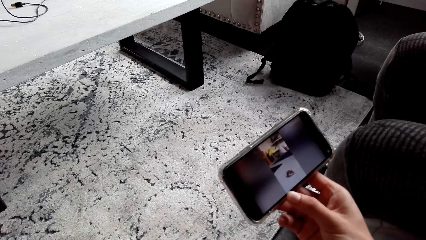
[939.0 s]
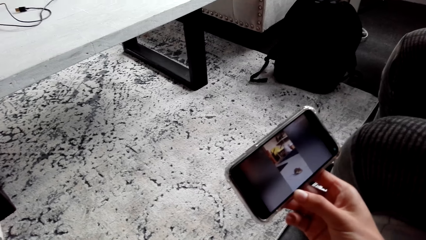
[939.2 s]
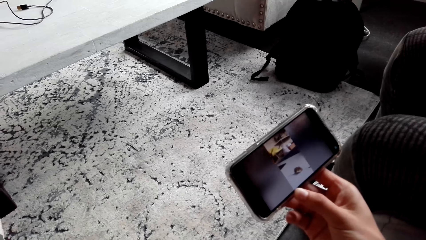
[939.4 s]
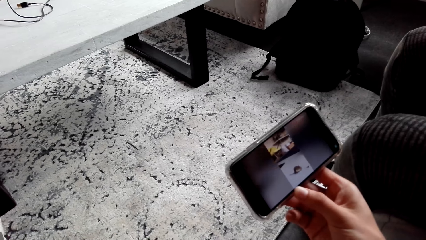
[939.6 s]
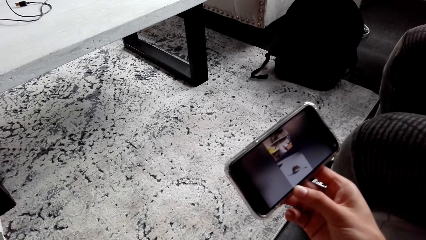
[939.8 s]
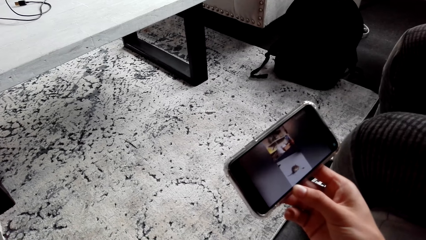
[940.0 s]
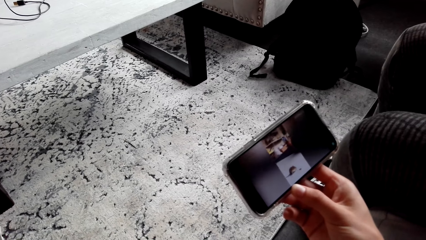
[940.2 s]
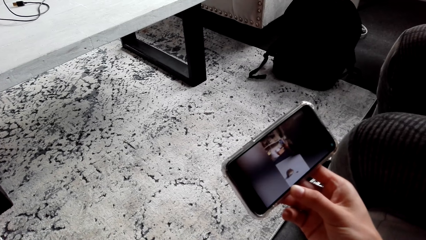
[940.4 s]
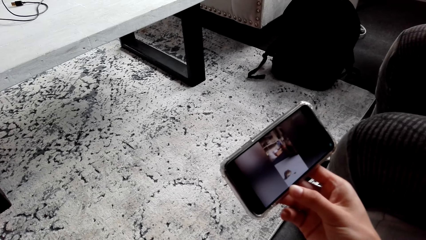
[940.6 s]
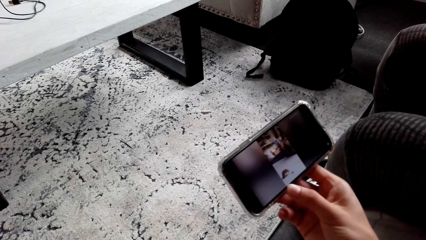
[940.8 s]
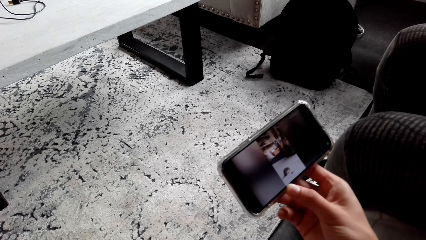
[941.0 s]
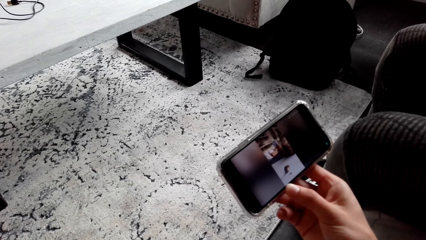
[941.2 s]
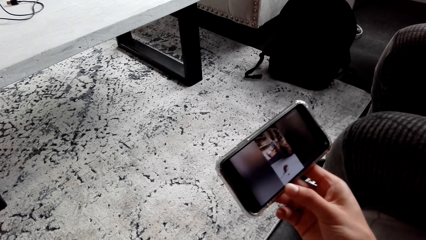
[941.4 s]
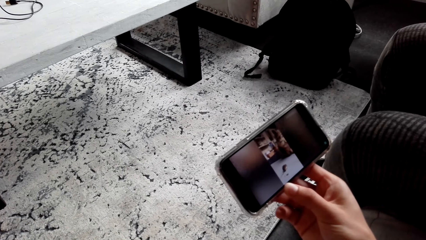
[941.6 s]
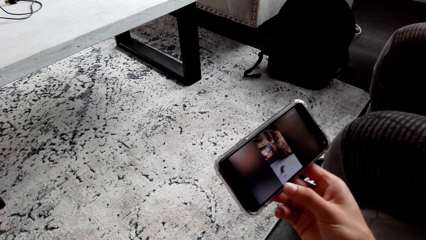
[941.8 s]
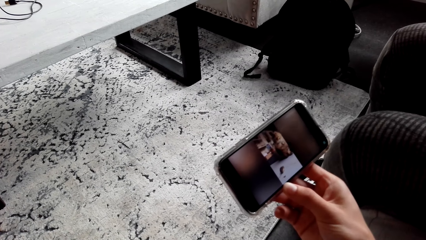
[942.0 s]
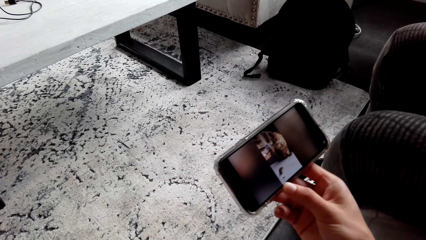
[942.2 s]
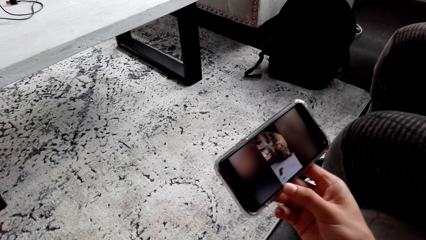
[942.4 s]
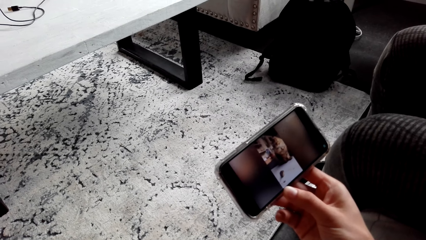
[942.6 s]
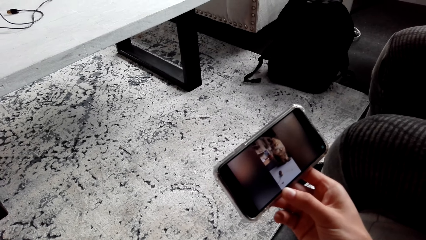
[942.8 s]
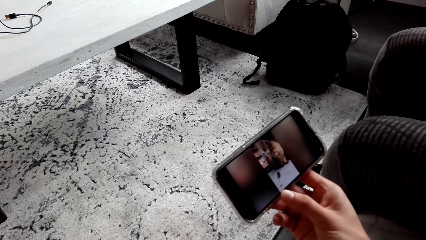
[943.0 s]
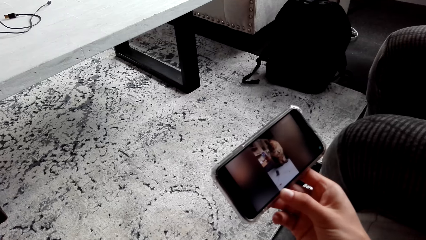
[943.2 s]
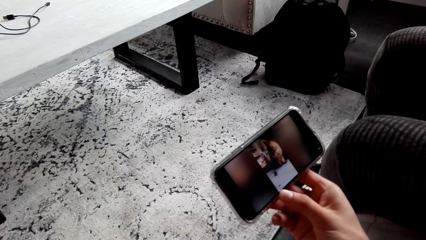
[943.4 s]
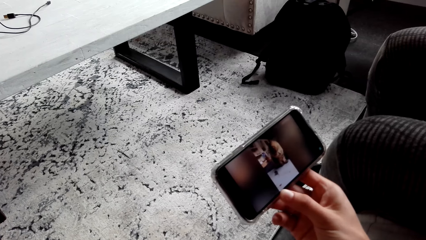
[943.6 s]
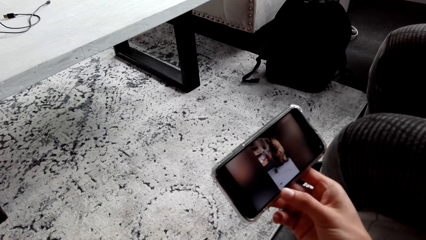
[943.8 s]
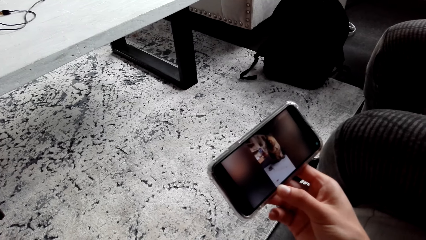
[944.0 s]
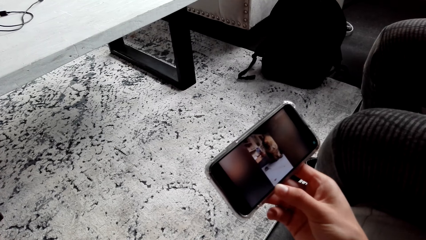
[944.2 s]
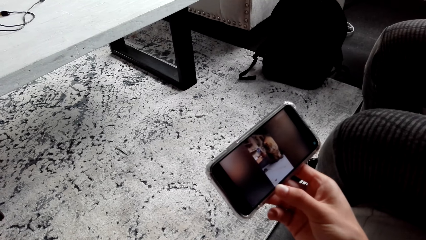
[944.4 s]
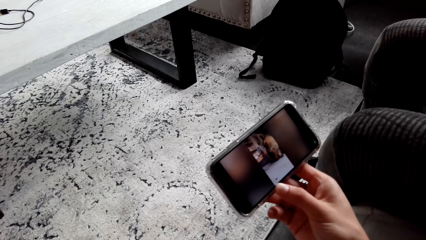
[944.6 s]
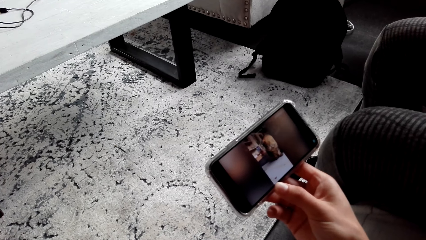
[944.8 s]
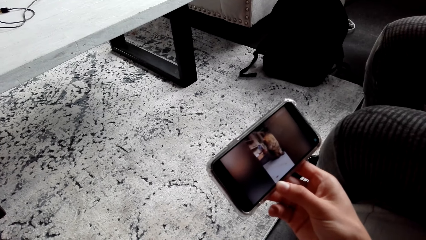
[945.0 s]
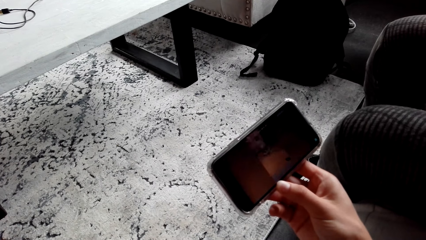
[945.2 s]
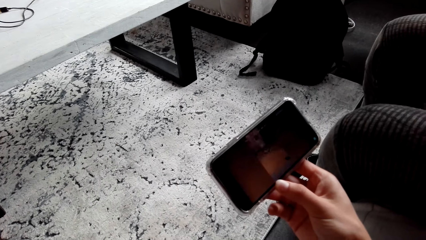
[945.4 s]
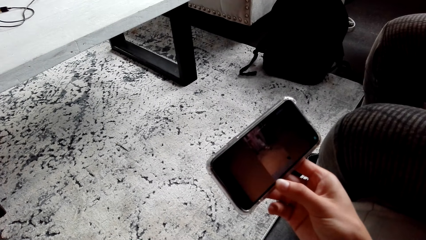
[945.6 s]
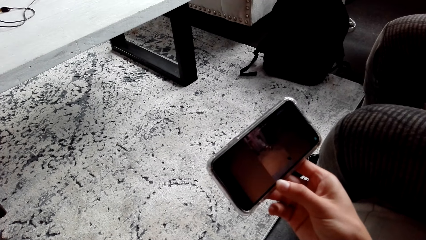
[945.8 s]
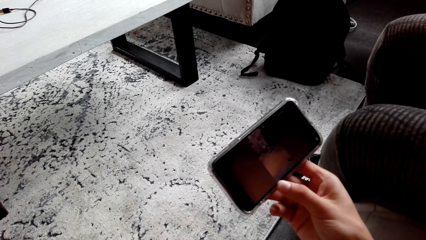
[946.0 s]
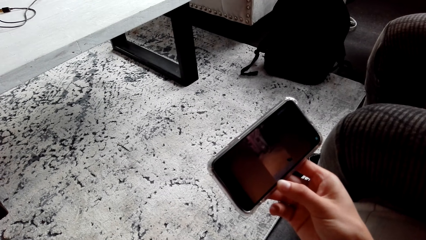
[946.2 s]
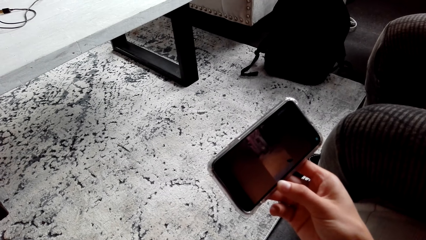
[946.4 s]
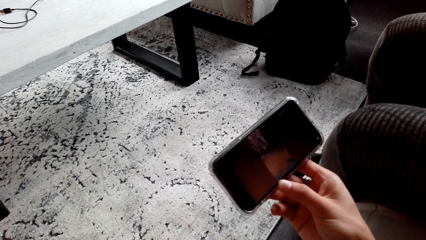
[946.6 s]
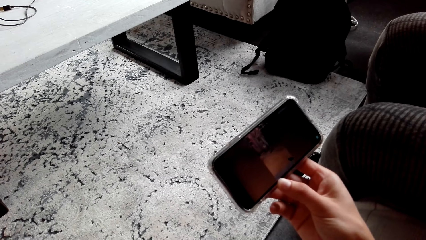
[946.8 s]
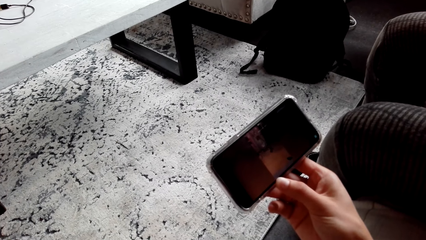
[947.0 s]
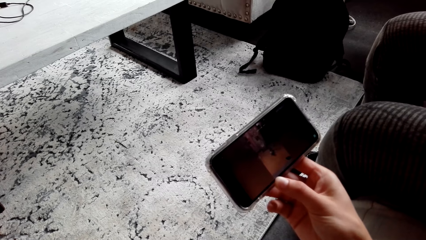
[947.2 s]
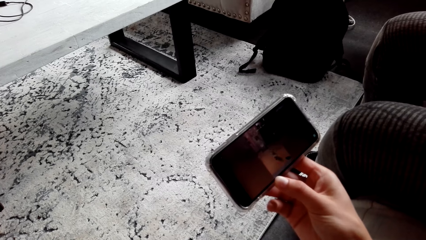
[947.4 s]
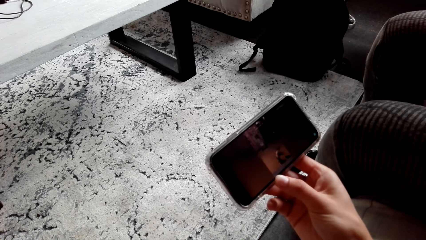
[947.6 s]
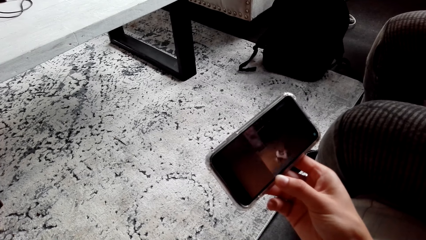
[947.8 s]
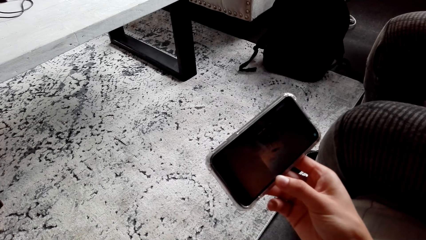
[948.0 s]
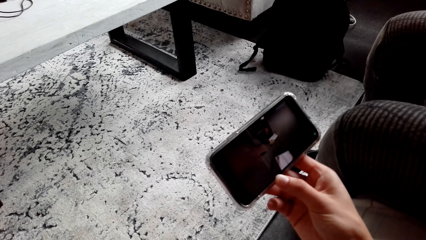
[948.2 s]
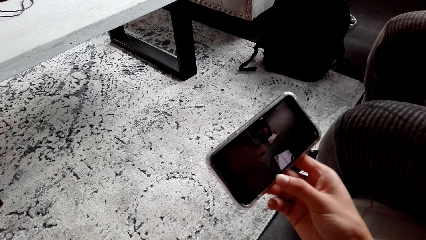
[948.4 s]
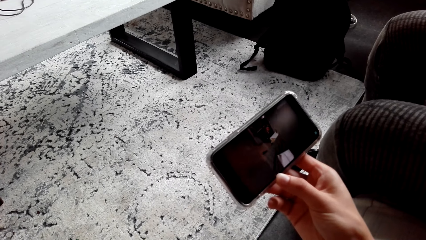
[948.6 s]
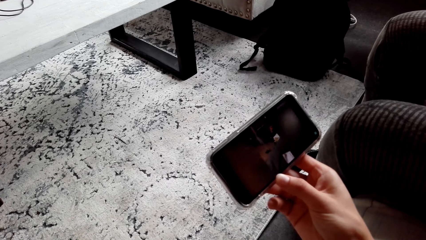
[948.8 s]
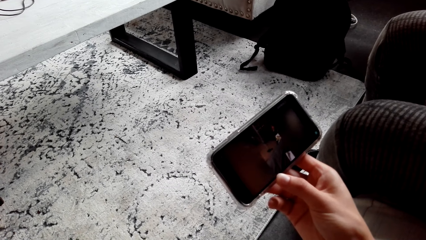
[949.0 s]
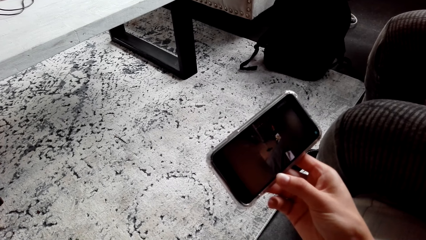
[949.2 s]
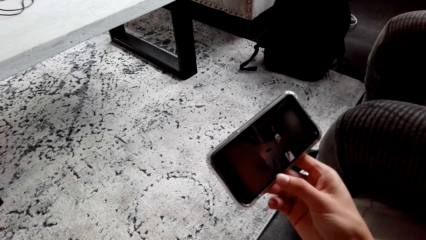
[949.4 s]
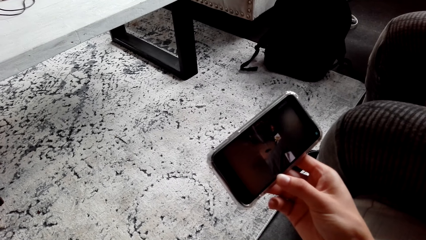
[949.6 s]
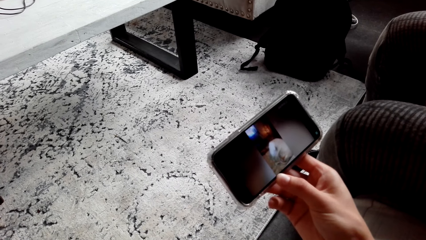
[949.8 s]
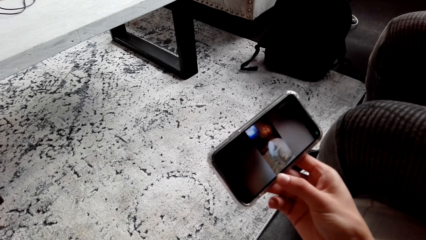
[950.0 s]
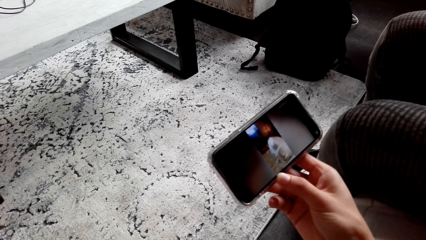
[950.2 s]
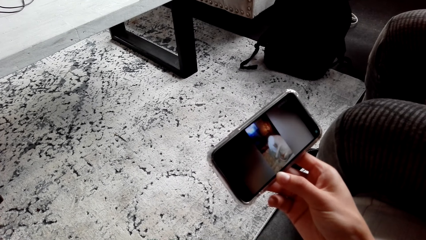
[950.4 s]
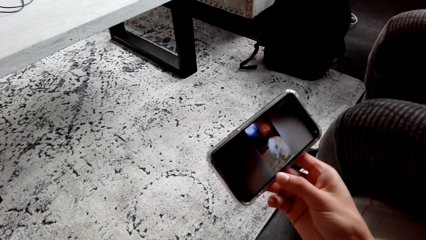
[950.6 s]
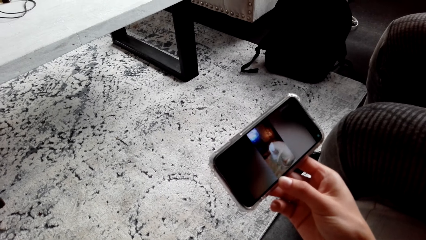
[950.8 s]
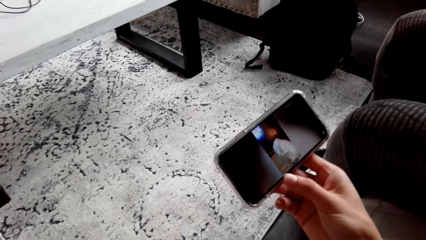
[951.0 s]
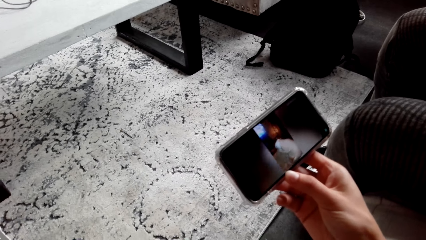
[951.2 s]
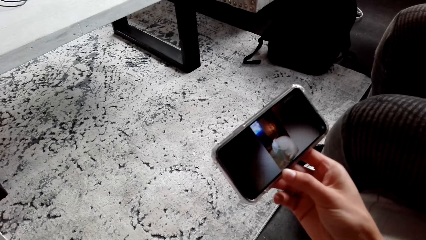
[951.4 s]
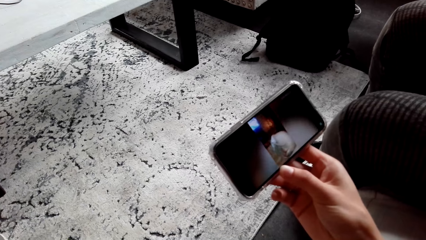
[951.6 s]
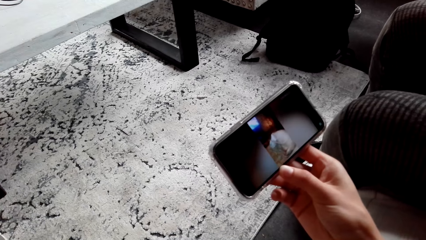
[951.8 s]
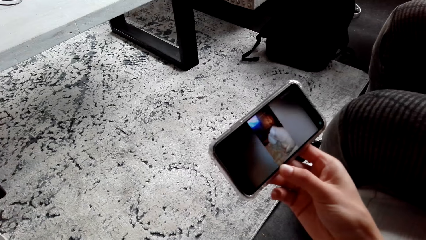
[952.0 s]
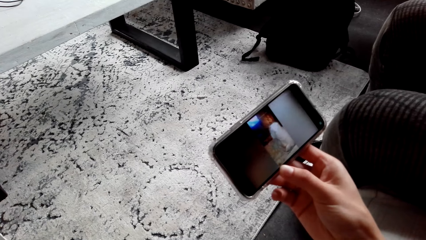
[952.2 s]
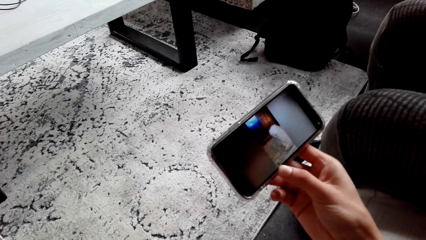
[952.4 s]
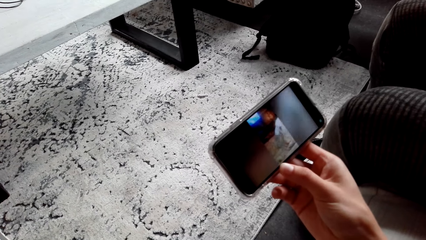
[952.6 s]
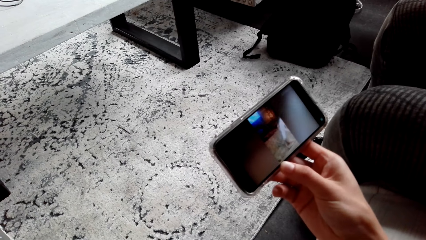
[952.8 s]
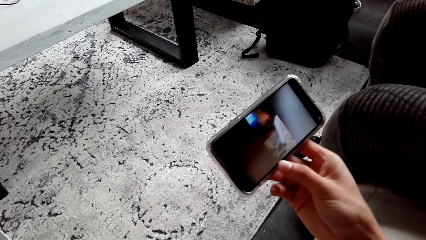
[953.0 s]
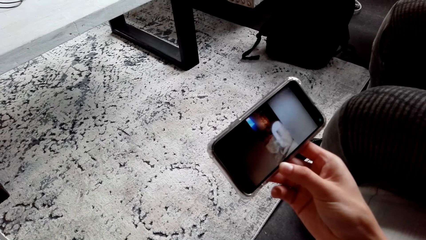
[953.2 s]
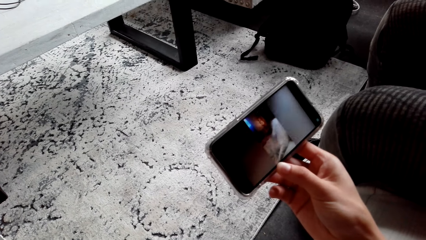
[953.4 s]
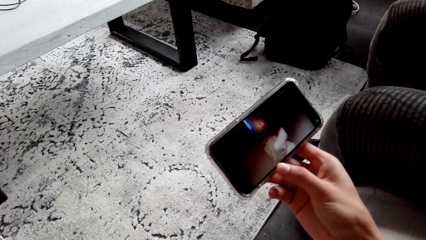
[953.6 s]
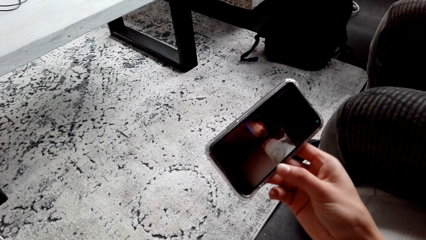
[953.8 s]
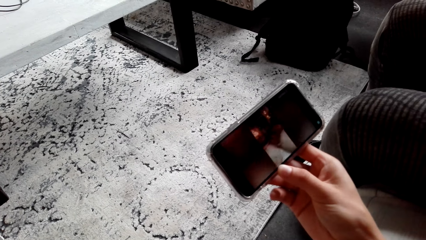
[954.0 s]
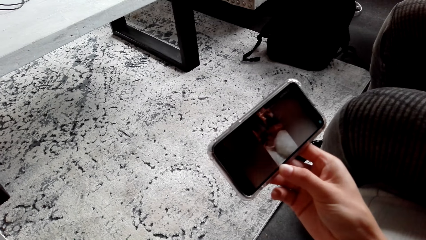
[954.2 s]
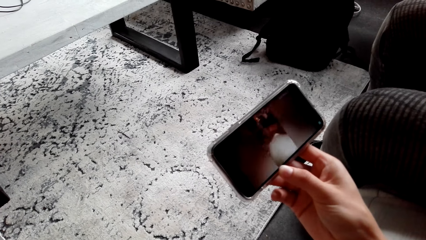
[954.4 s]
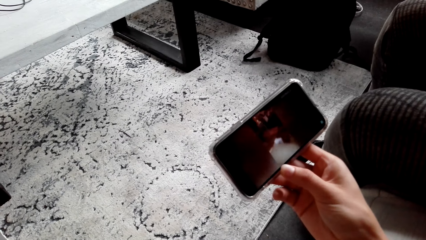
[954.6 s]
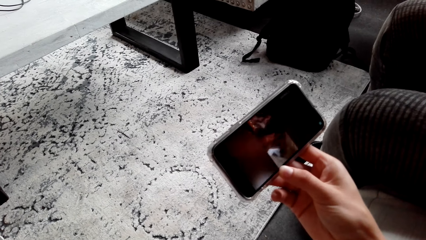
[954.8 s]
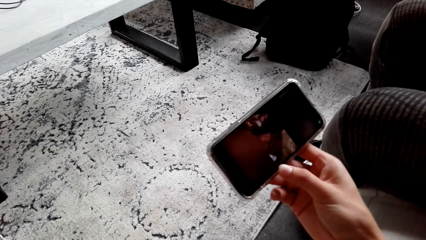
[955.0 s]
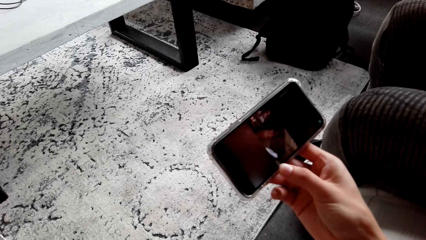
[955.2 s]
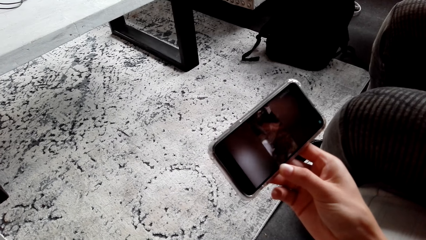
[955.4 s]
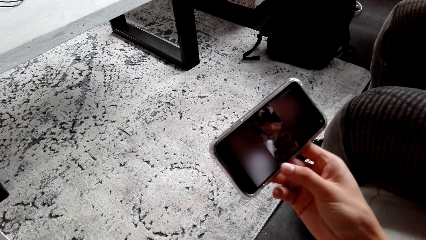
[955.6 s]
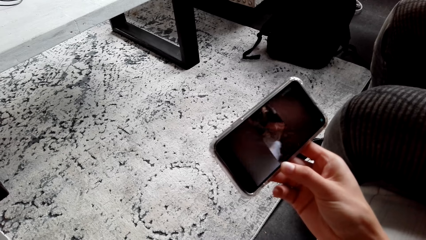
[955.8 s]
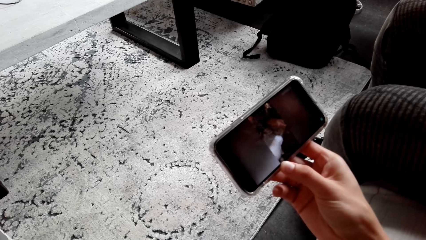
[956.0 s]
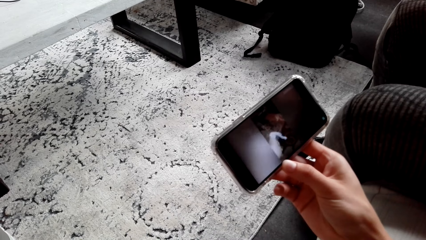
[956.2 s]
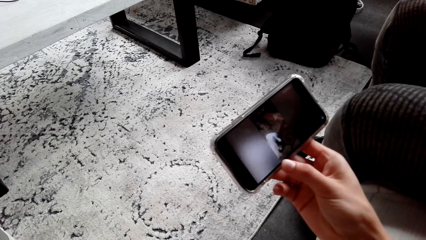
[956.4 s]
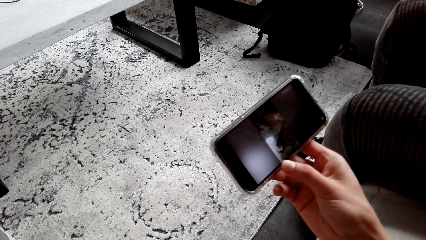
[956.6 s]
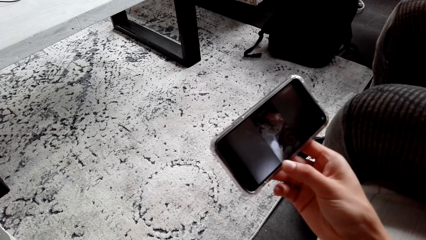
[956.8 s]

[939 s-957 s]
The camera wearer watches a video on the phone. They watch the video on the phone repeatedly.
